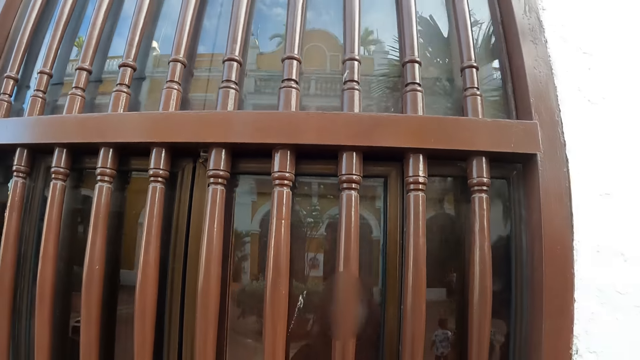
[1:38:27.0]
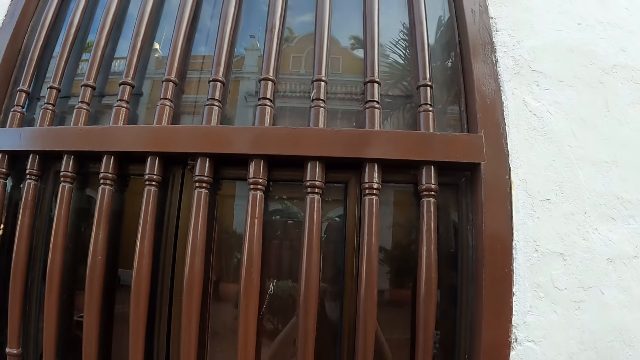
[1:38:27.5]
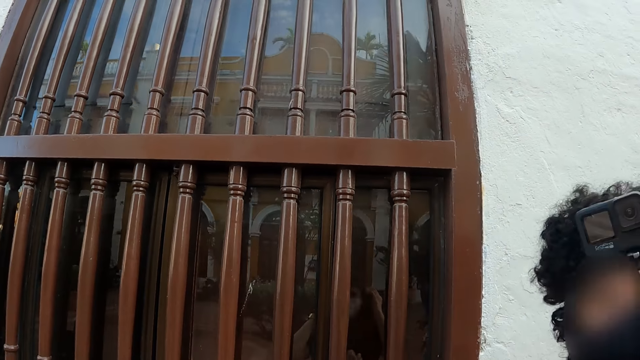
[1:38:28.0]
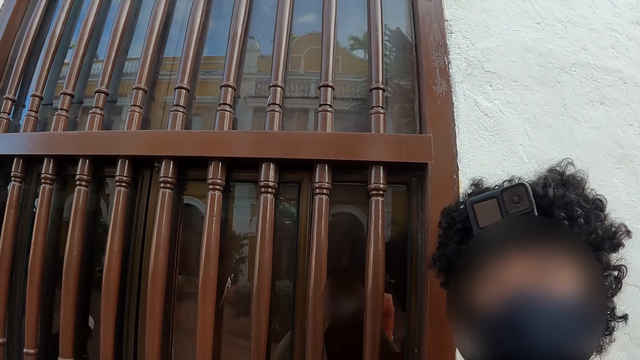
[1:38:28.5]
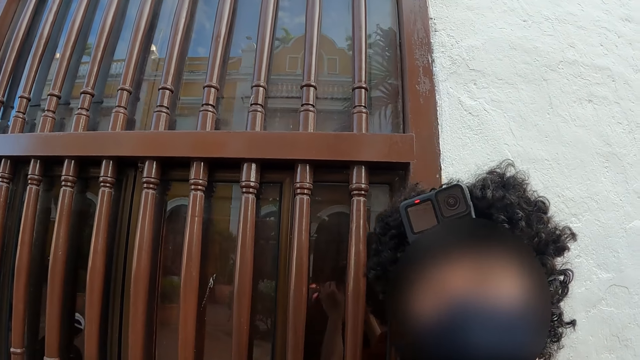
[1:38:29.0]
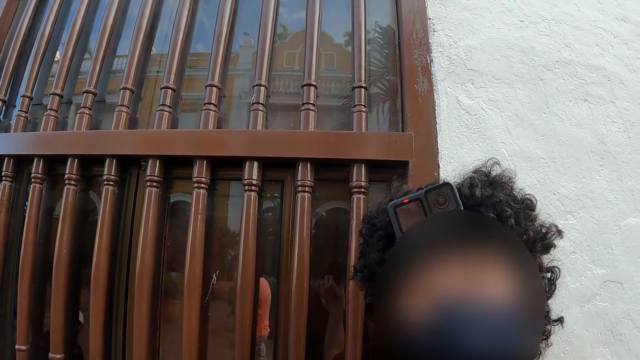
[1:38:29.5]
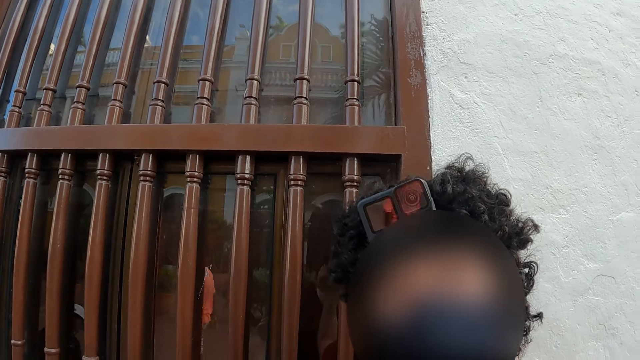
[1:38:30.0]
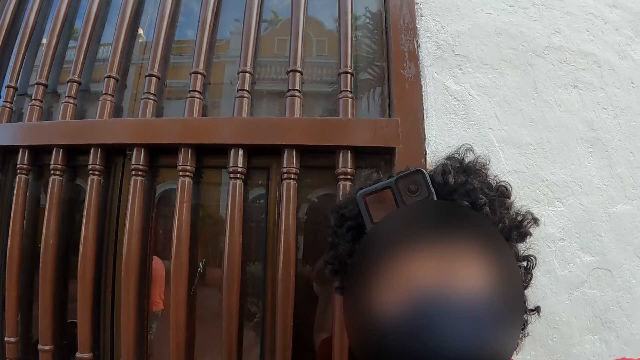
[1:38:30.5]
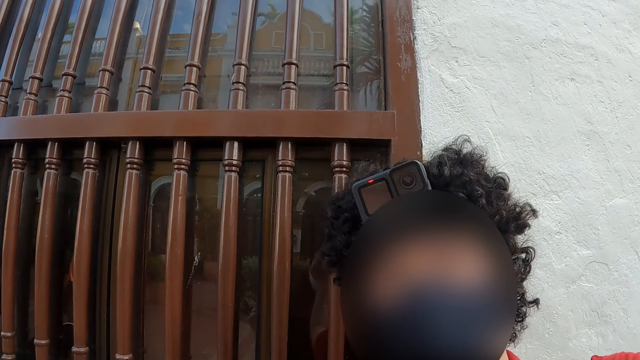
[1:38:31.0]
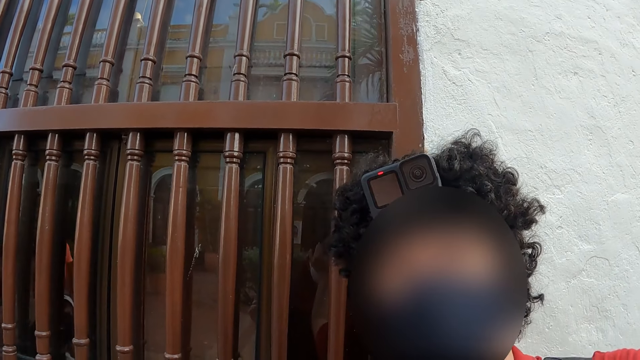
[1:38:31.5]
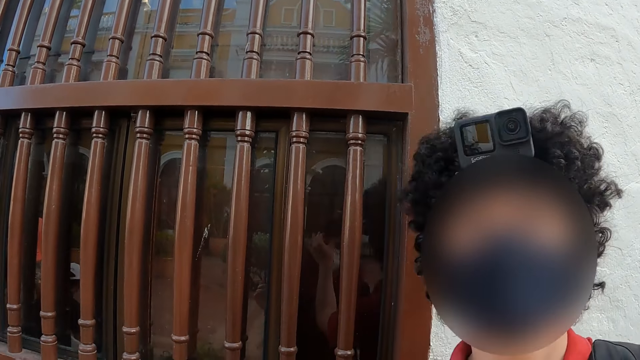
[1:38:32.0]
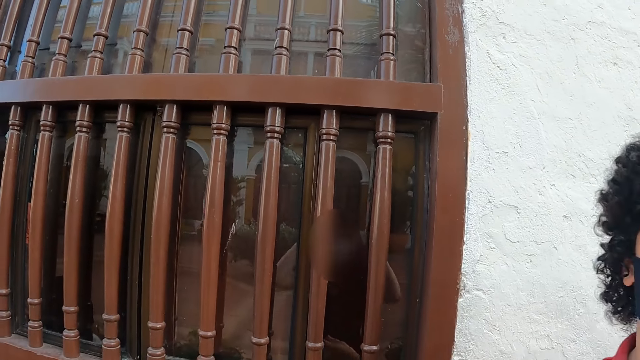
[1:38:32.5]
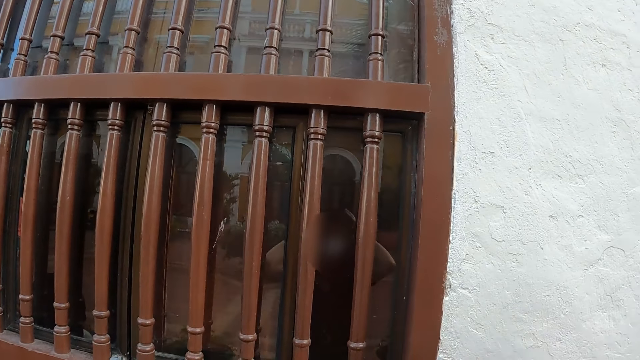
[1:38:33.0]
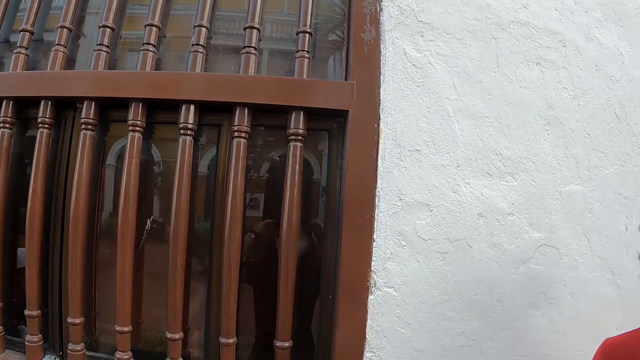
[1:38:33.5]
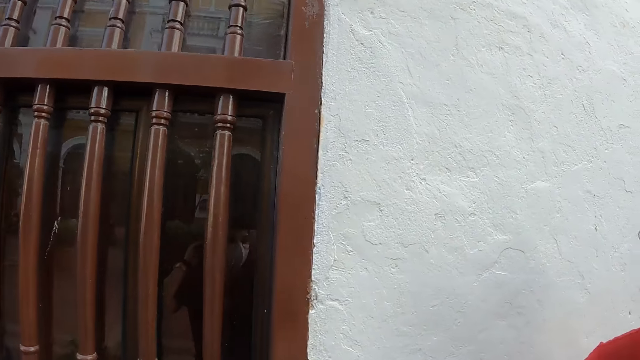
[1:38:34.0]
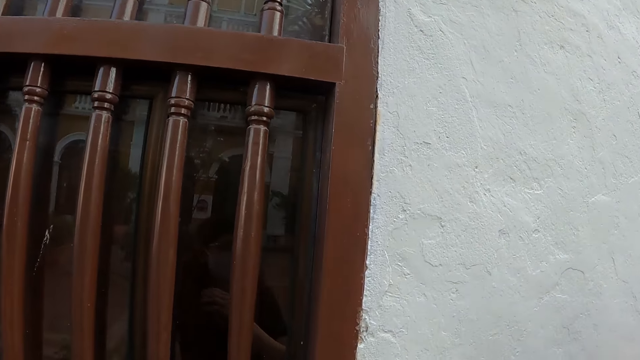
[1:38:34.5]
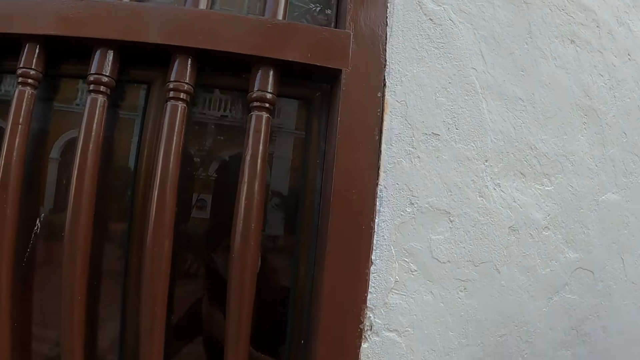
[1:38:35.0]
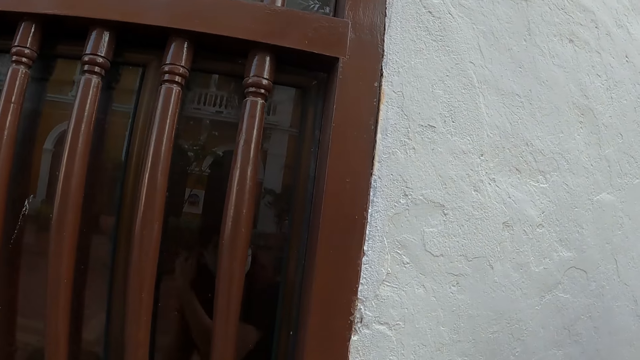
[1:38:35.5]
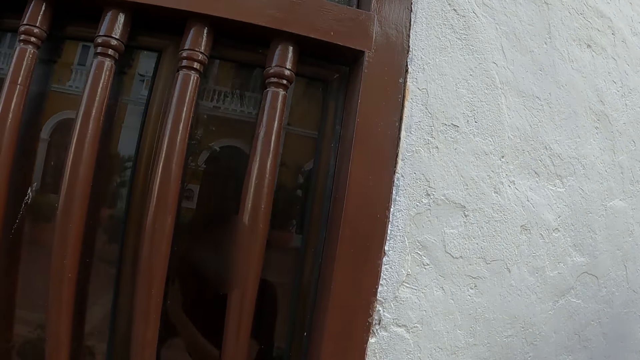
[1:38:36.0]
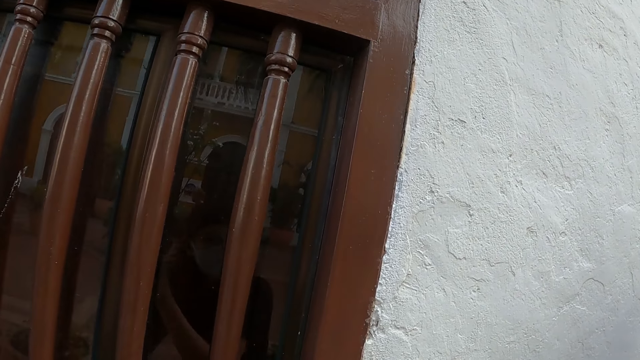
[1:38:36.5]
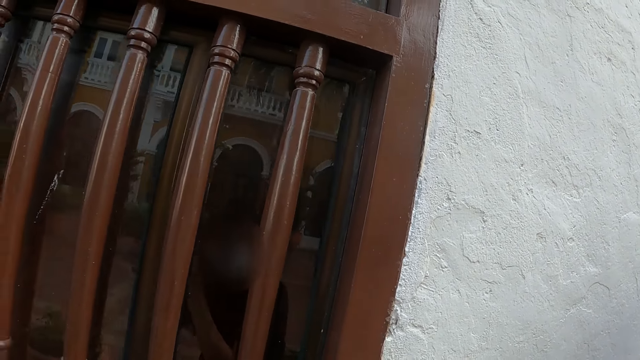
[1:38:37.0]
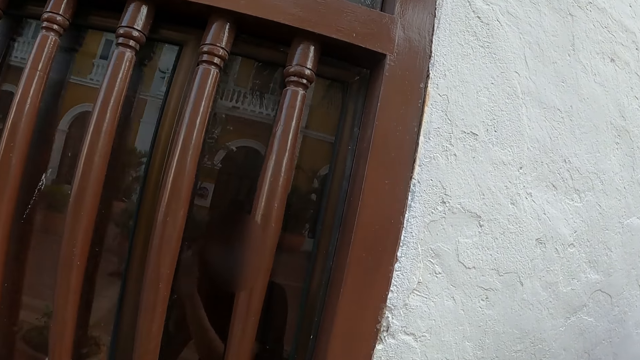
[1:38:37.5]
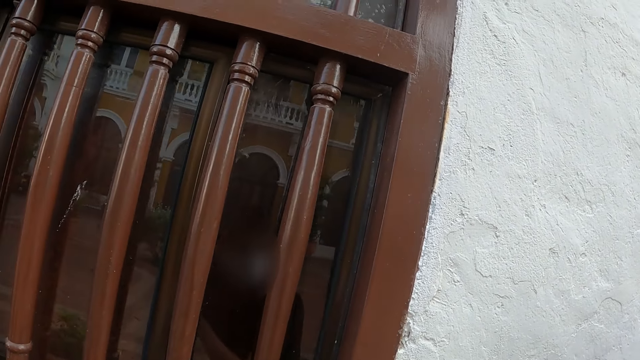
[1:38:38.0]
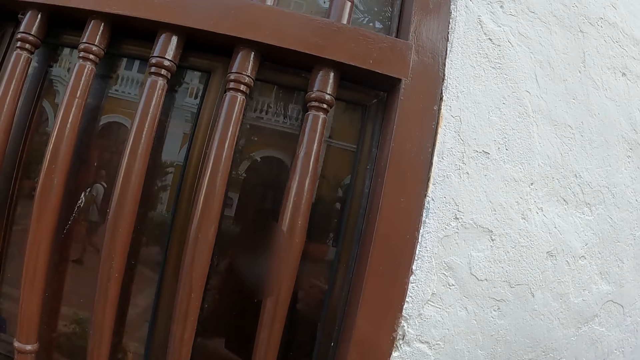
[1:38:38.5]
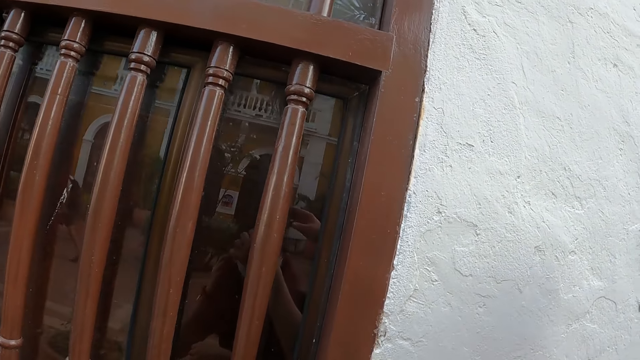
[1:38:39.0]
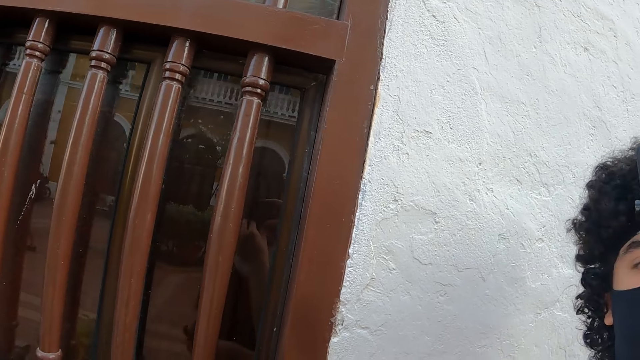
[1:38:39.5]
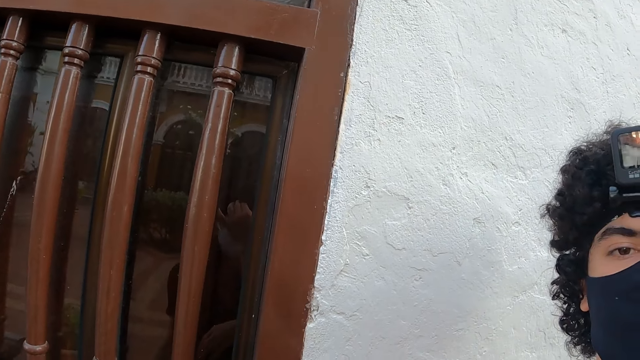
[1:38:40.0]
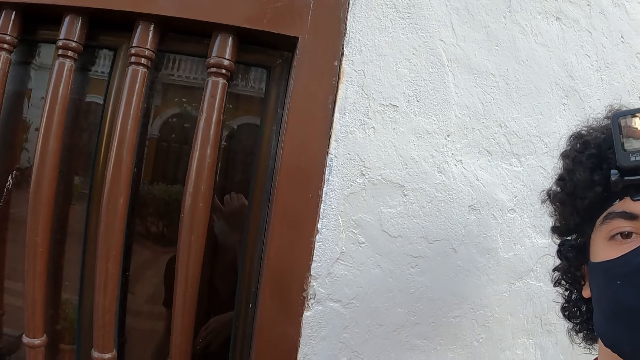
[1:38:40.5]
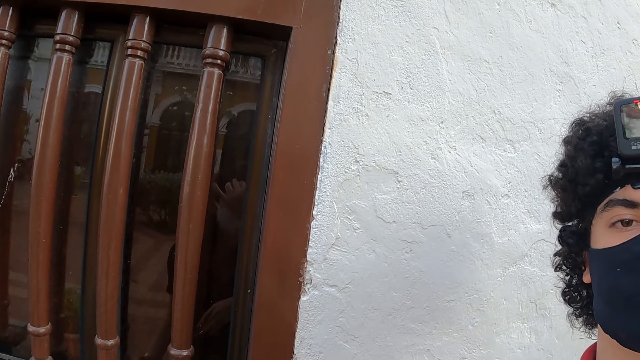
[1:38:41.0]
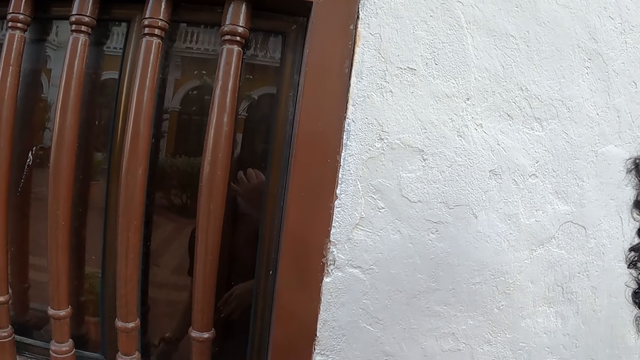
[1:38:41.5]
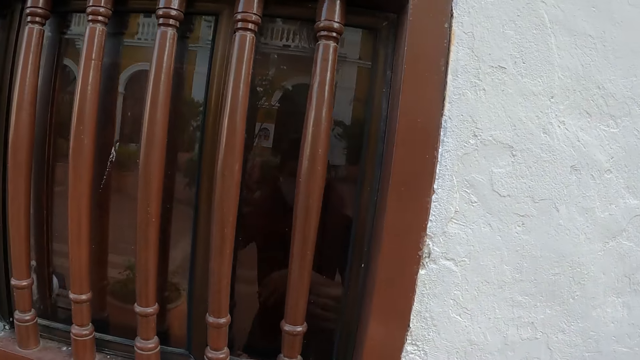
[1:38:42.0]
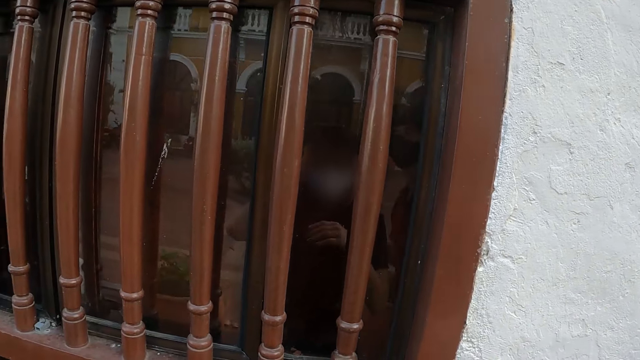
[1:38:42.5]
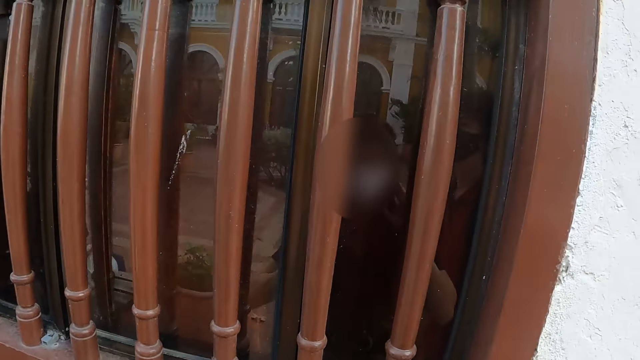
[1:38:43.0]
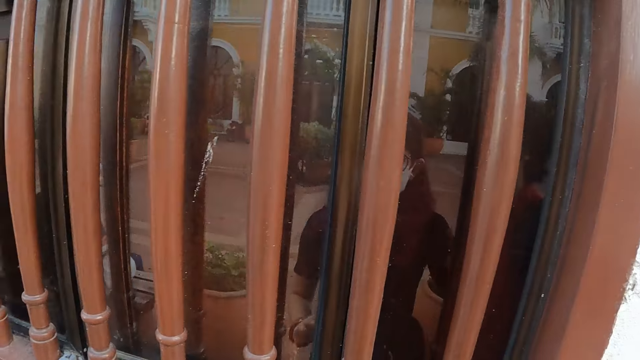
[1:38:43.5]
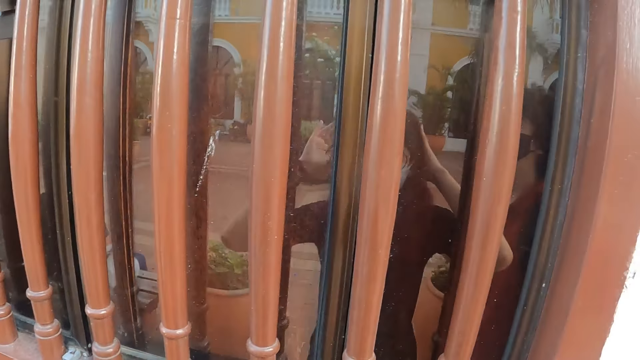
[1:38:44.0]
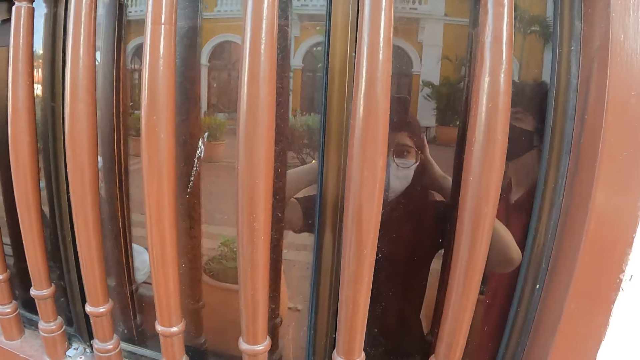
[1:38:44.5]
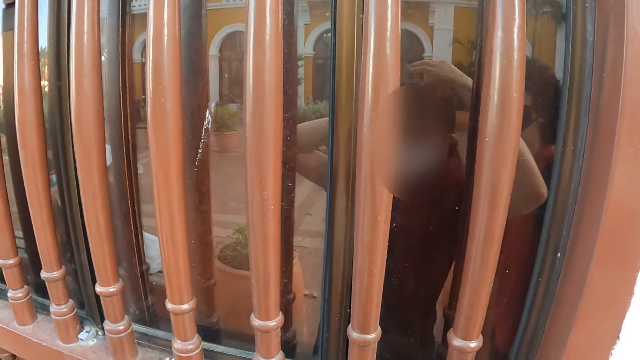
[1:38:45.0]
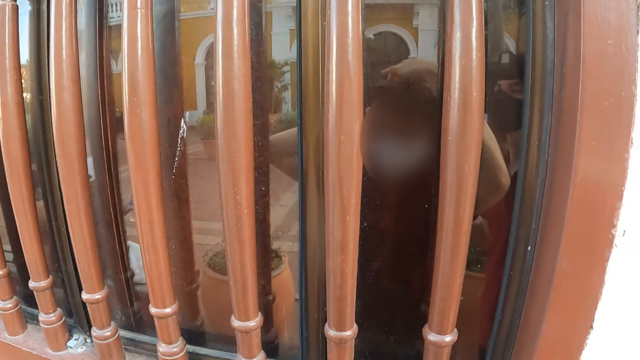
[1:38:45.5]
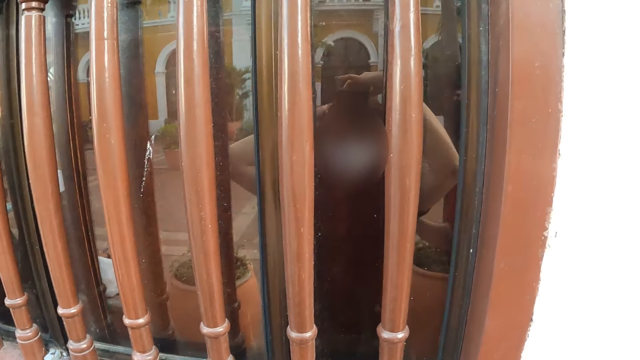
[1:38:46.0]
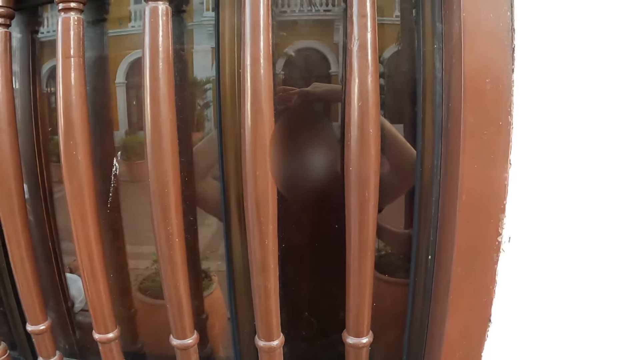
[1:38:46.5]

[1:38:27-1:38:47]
The camera wearer looks at a person. She looks at herself on the mirror.
